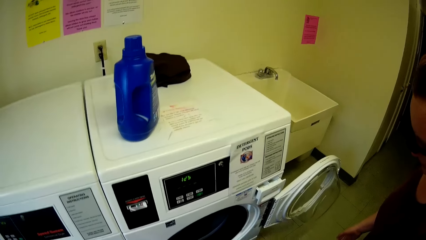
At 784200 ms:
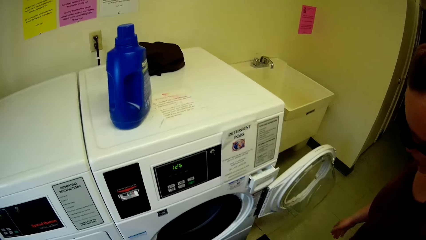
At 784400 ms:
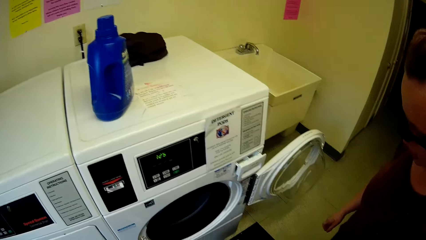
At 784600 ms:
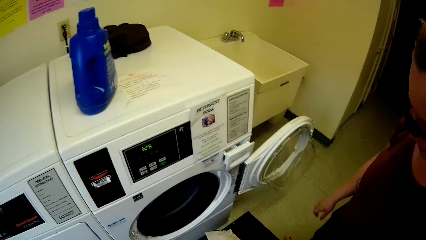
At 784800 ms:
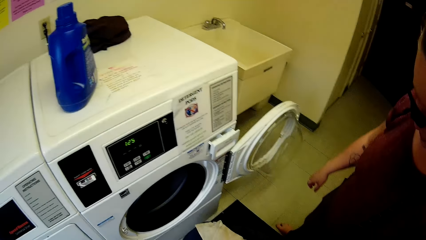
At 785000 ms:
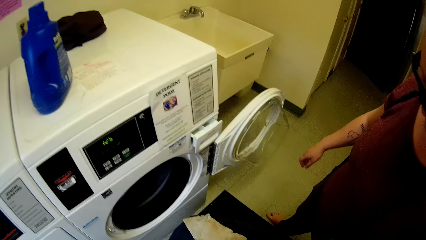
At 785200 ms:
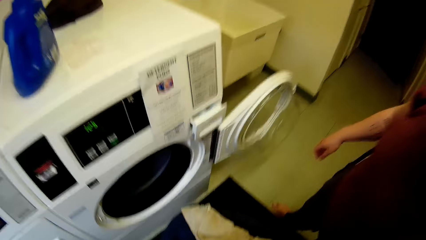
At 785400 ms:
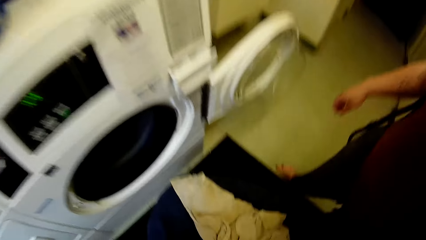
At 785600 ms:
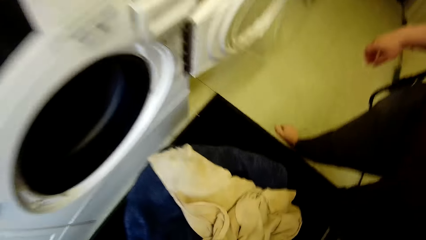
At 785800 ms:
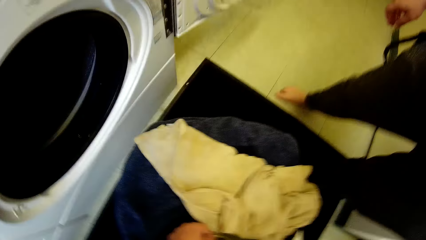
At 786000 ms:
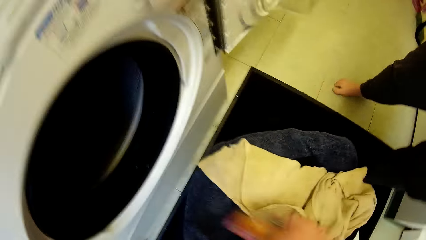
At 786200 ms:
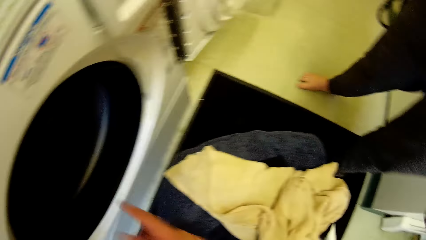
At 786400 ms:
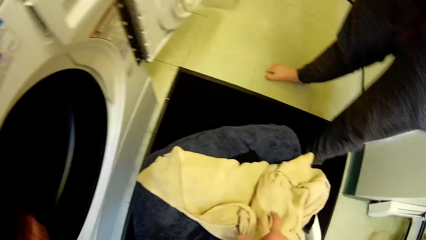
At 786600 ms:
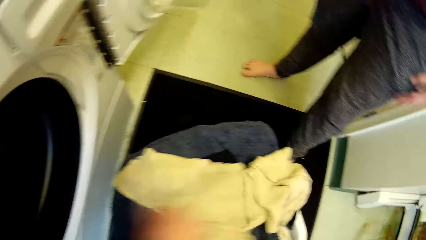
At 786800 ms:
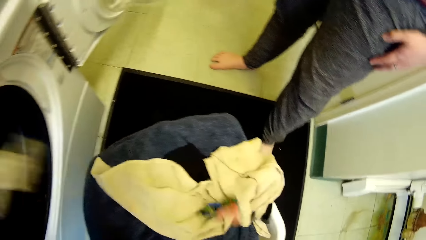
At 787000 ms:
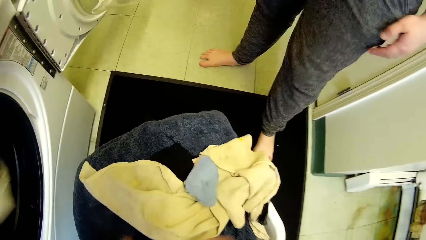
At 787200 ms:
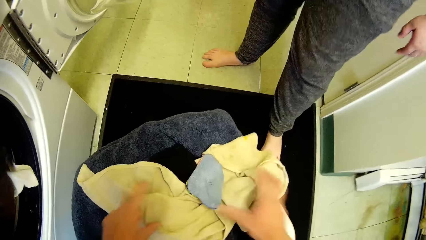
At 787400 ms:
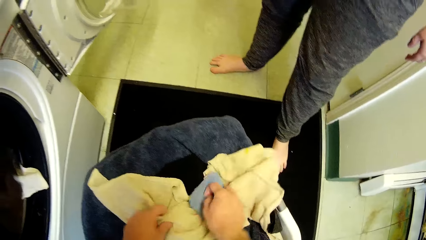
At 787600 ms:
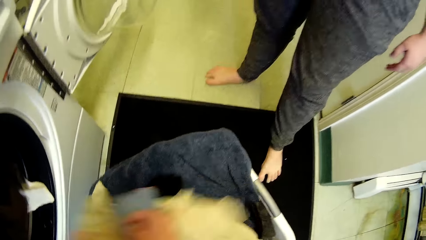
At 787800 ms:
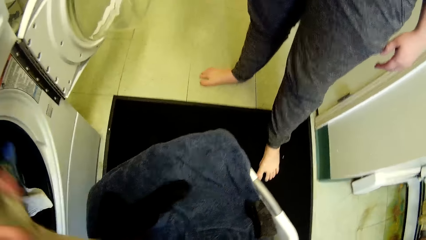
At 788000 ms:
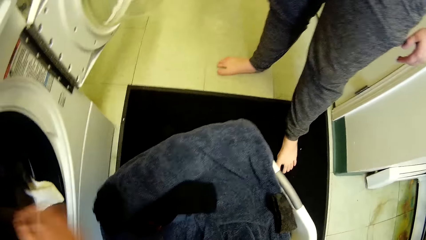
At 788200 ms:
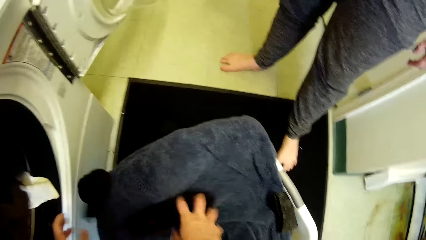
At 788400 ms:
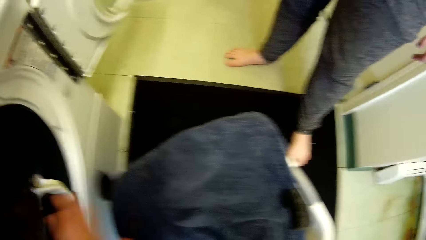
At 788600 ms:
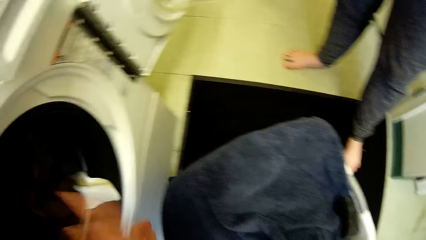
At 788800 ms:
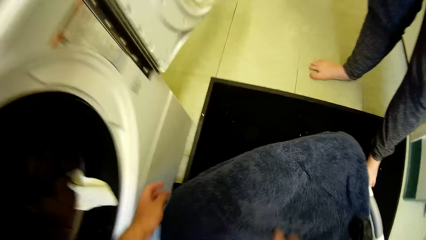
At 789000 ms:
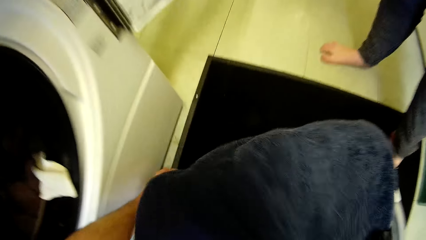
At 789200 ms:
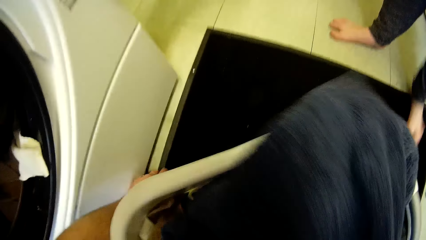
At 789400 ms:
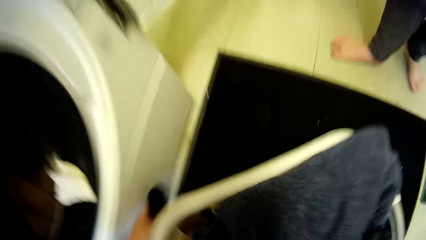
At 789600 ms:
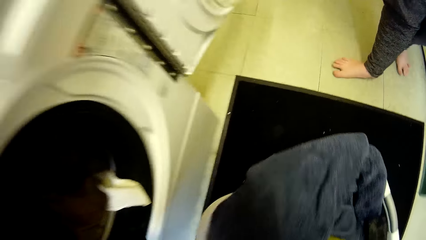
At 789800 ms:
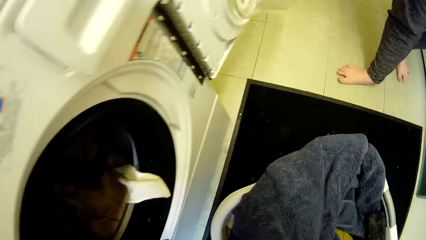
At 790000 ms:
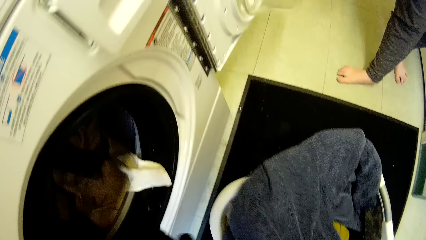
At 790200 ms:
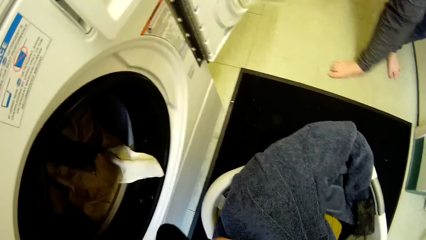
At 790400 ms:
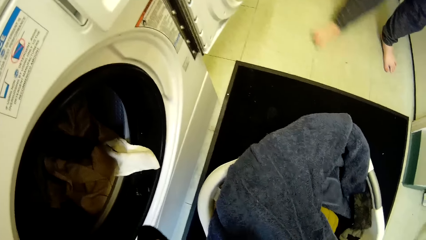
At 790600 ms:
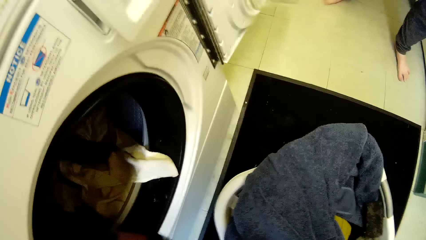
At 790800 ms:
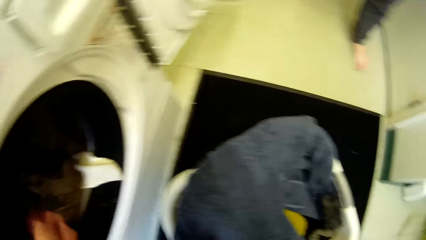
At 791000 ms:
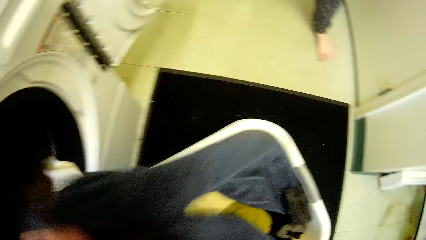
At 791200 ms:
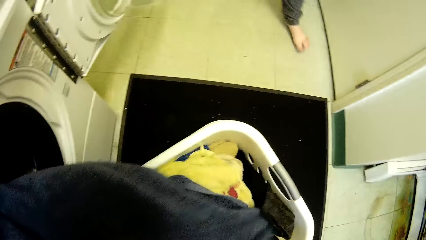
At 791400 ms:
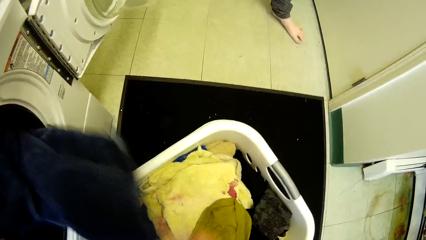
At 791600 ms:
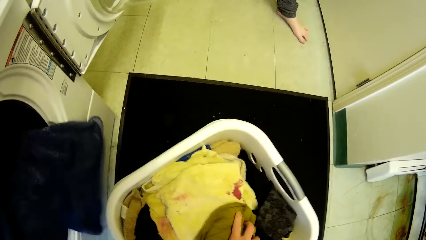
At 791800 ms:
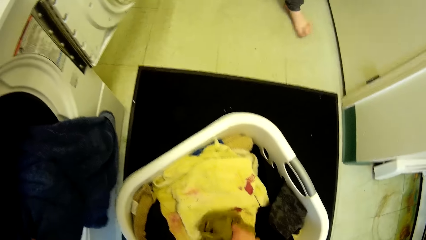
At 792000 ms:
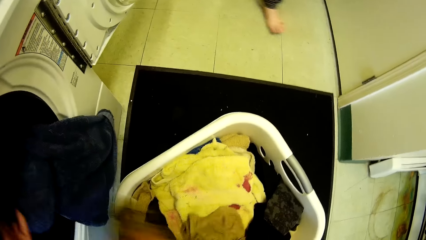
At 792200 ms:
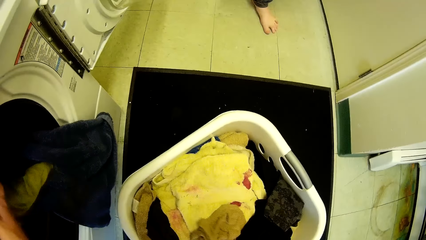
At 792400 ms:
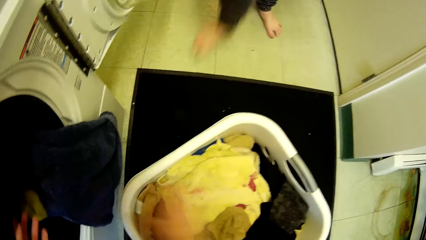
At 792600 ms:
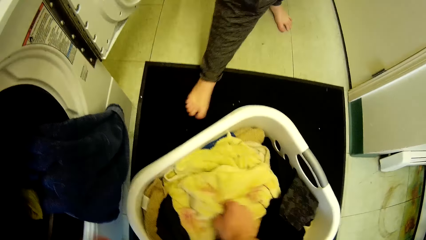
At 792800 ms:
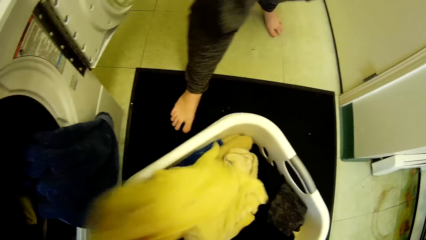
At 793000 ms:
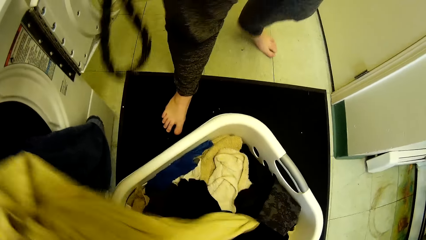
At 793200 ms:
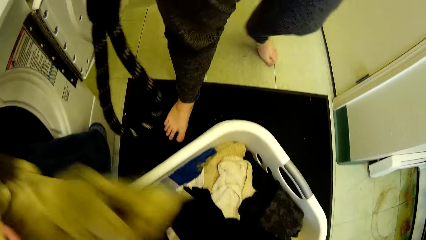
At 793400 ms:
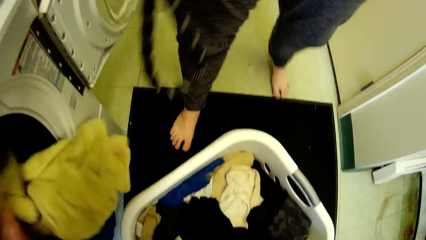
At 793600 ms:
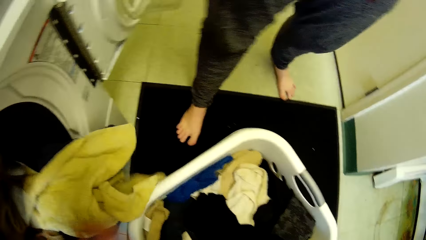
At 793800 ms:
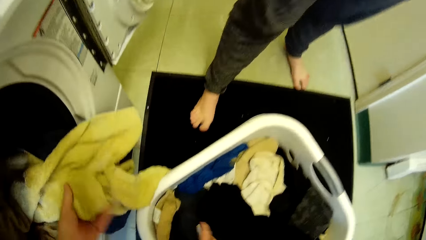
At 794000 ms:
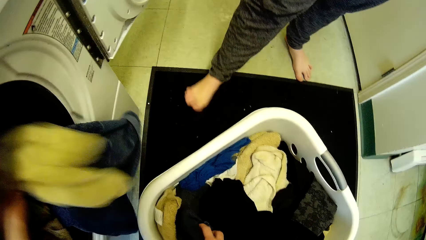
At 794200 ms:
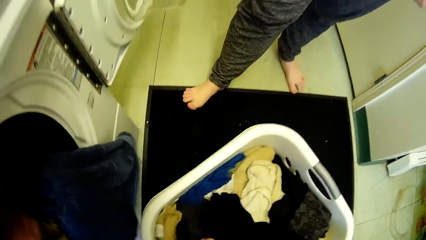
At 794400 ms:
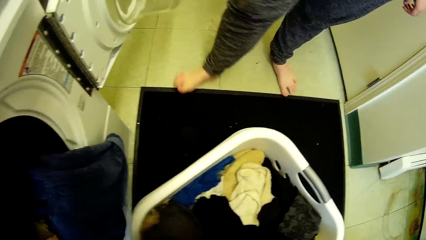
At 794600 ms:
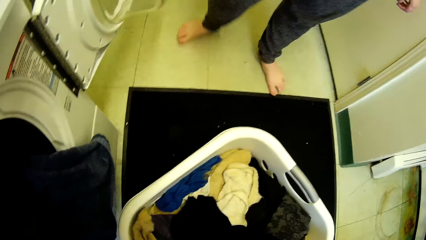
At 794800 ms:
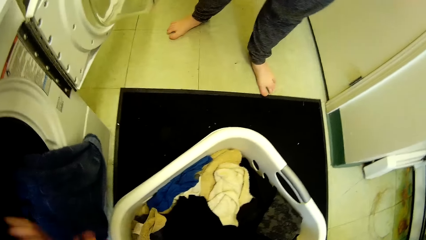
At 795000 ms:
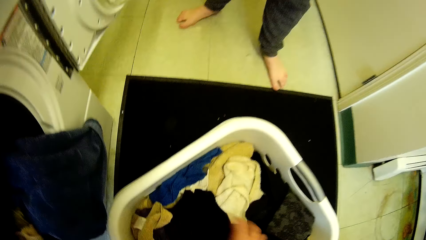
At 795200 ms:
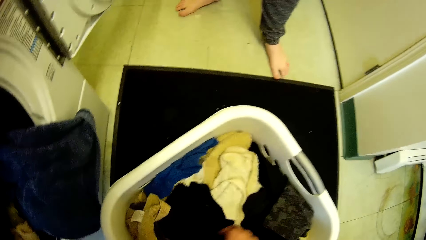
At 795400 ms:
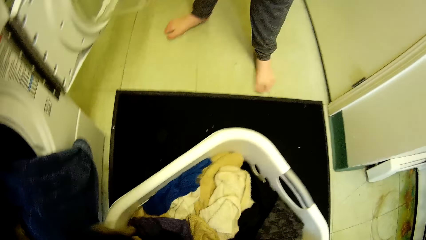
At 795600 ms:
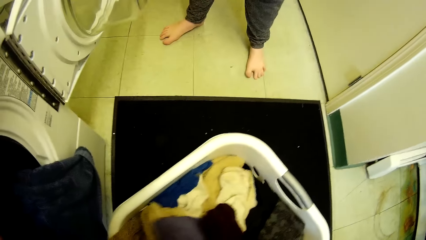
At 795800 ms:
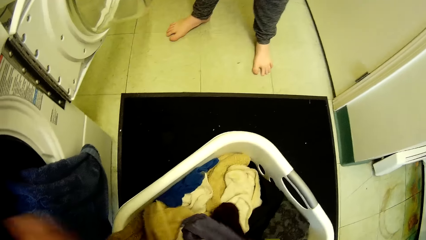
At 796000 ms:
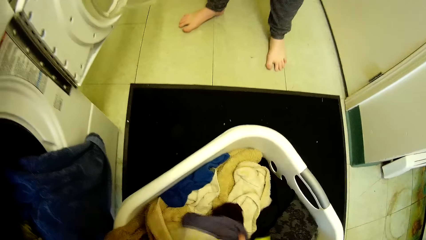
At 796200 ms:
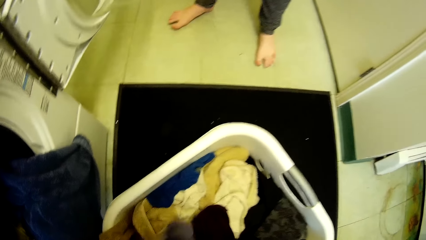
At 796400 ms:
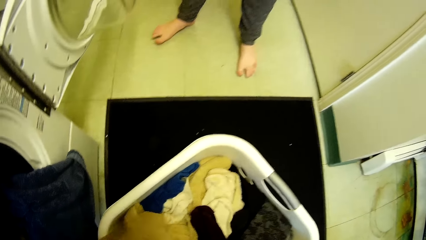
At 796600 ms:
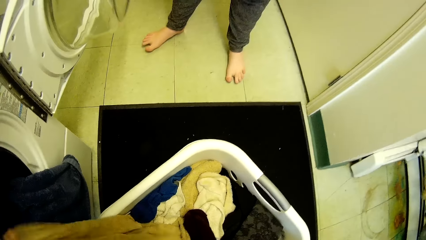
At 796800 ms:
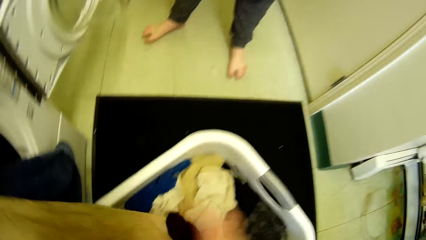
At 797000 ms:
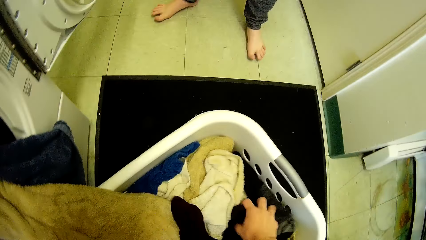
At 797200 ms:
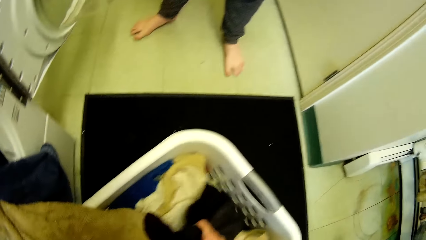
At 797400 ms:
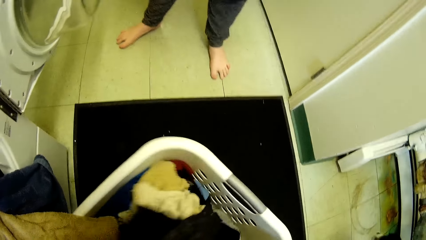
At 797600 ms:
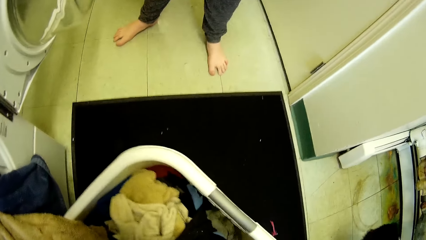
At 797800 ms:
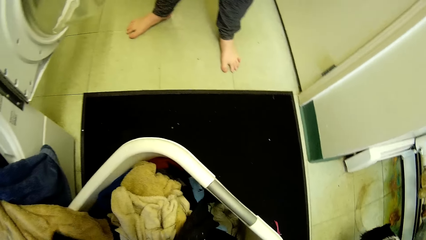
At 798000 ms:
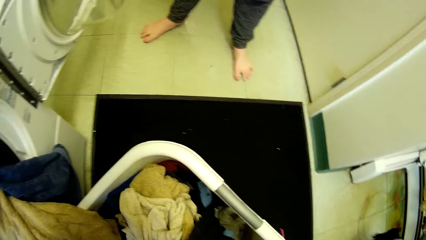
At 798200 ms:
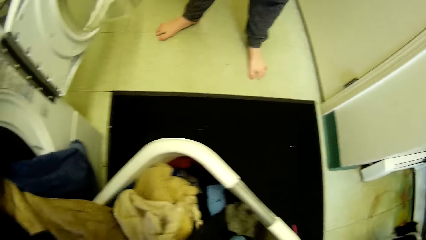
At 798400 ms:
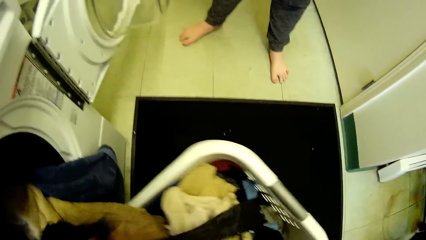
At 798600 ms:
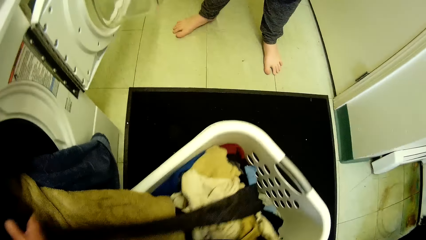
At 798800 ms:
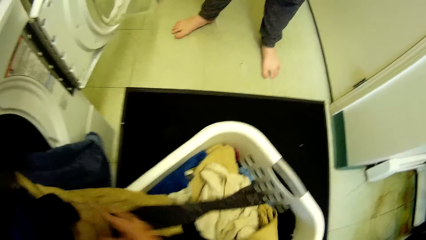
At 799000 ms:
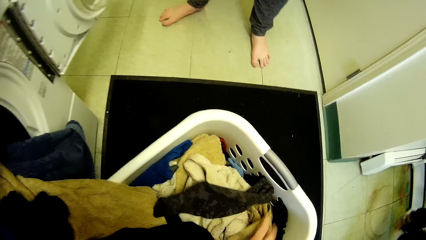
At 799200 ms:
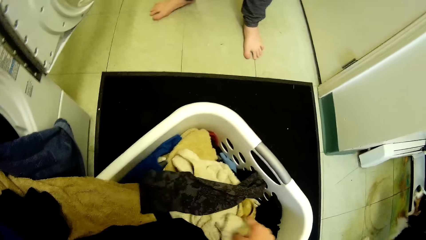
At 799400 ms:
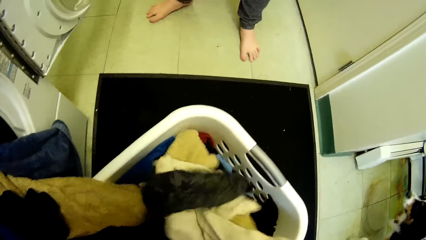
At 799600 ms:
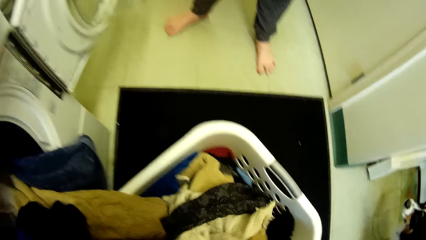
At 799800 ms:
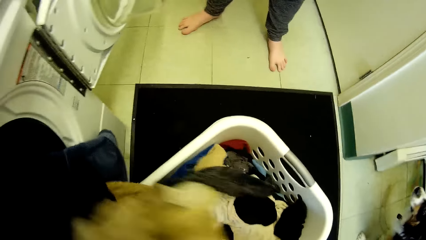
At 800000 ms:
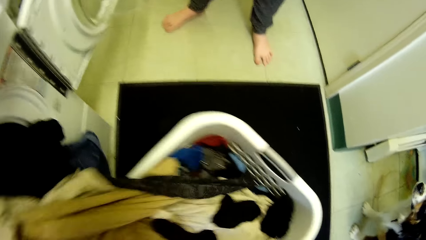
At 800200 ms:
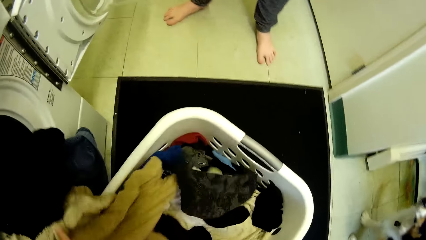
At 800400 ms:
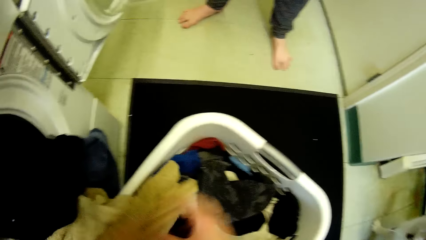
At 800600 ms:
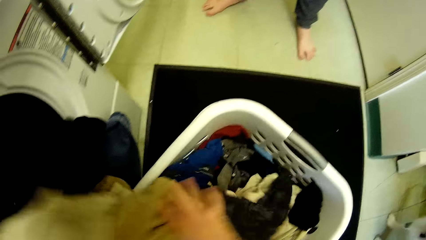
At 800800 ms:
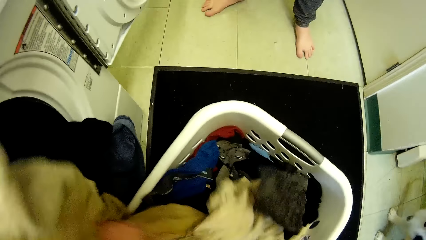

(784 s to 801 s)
The camera wearer talks to the lady. They throw clothes into the washing machine from the cloth pile in the basket with both hands.
